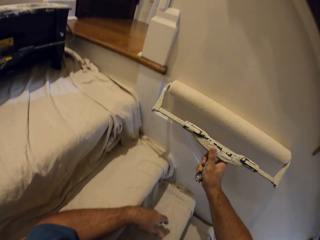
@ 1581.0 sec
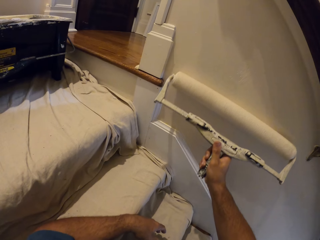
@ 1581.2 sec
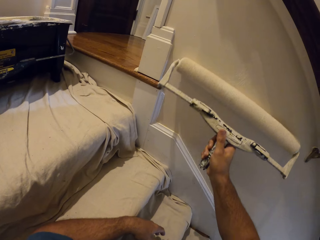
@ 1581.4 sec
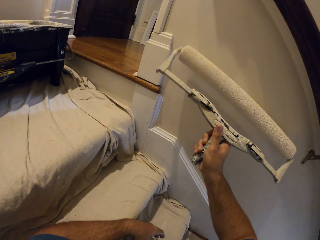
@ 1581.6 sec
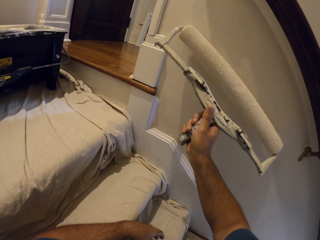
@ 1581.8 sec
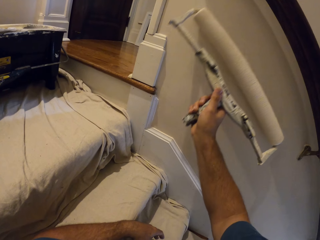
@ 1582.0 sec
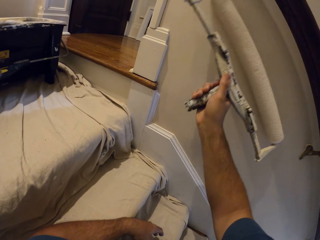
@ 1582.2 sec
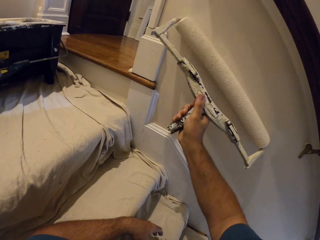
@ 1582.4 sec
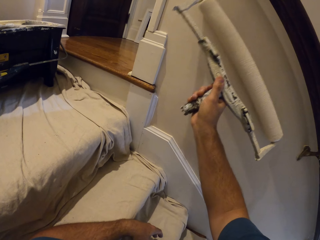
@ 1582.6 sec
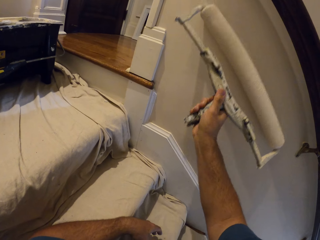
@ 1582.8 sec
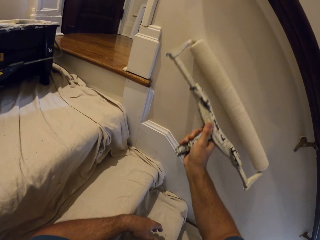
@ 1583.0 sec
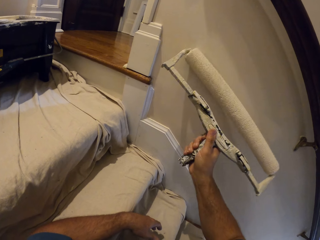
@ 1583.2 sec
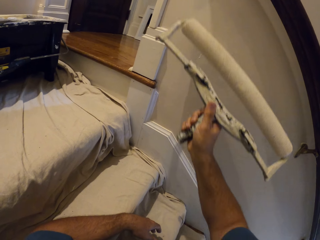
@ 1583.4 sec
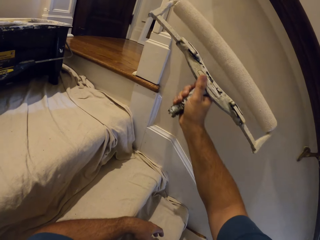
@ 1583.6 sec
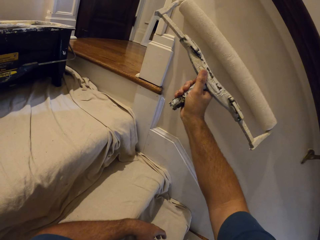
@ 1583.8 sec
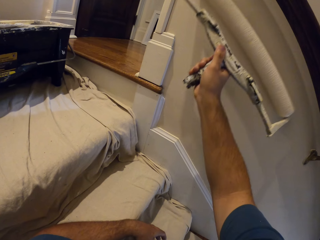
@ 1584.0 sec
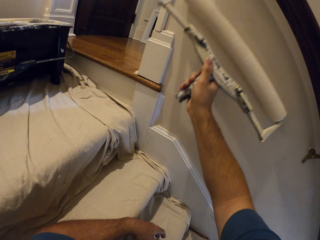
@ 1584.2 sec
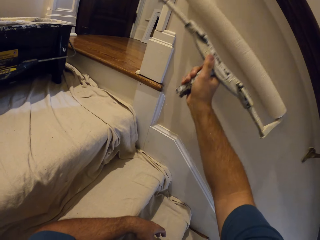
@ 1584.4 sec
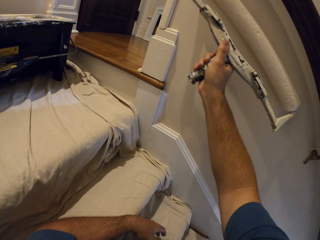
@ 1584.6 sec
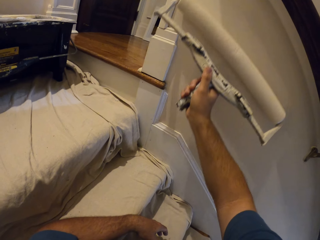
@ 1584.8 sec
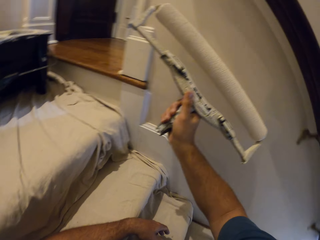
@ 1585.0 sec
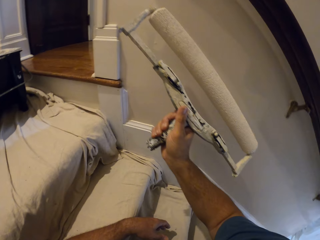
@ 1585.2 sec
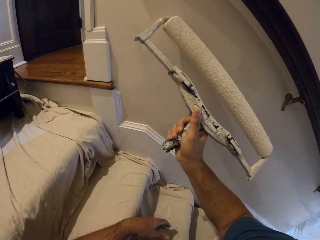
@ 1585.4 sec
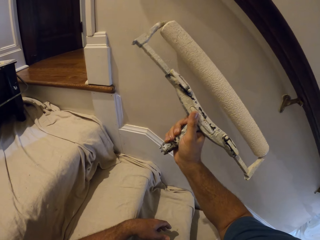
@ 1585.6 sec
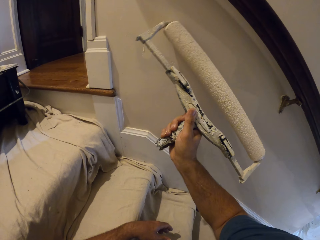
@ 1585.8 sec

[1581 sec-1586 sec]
The camera wearer continues to paint the wall.

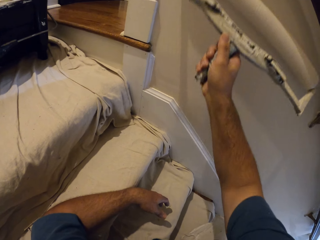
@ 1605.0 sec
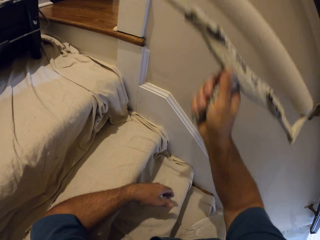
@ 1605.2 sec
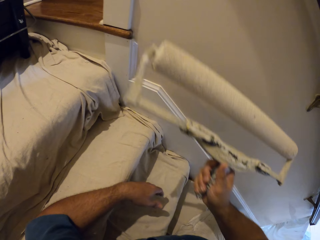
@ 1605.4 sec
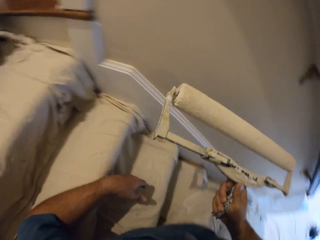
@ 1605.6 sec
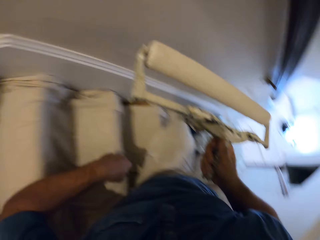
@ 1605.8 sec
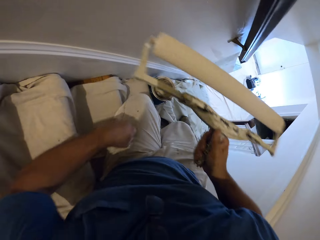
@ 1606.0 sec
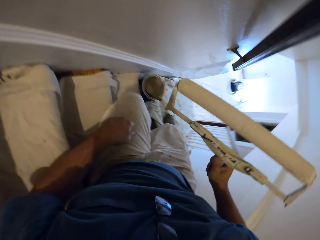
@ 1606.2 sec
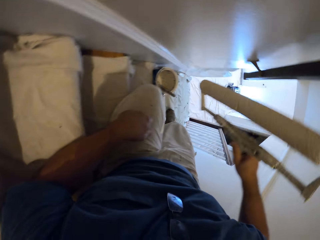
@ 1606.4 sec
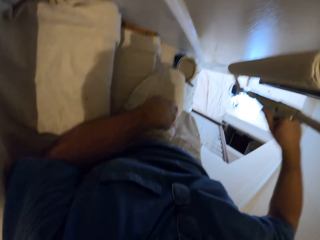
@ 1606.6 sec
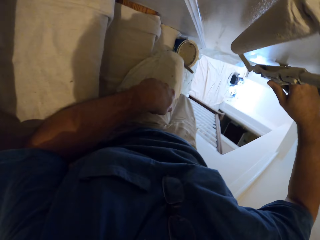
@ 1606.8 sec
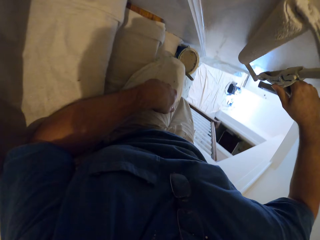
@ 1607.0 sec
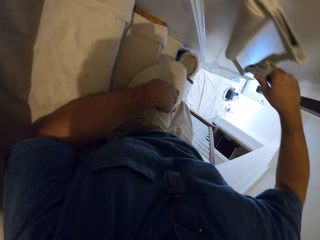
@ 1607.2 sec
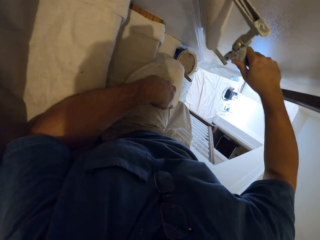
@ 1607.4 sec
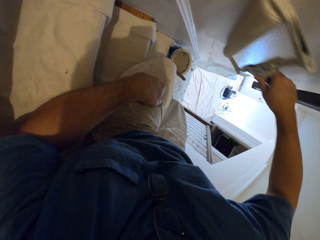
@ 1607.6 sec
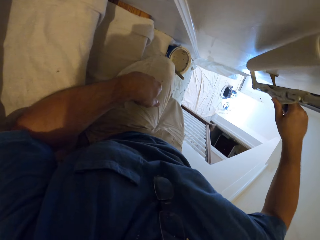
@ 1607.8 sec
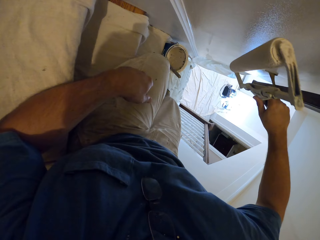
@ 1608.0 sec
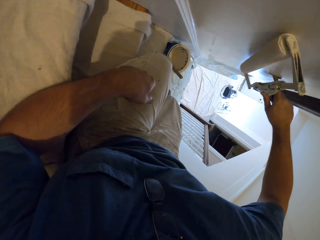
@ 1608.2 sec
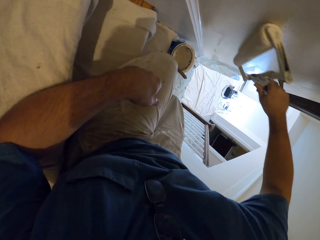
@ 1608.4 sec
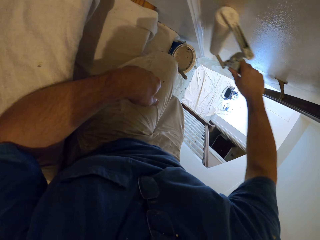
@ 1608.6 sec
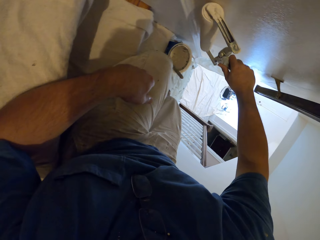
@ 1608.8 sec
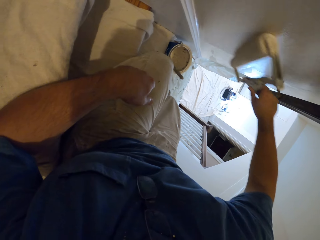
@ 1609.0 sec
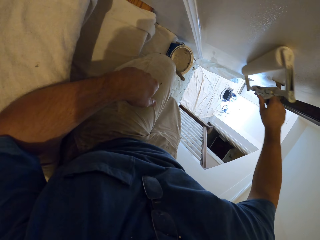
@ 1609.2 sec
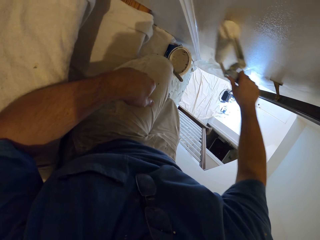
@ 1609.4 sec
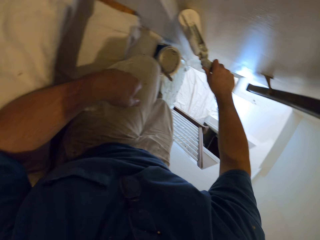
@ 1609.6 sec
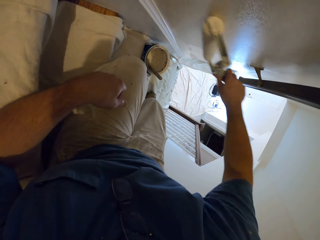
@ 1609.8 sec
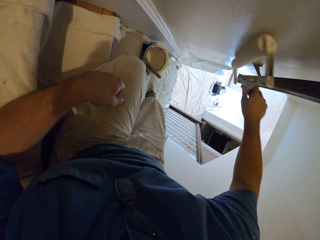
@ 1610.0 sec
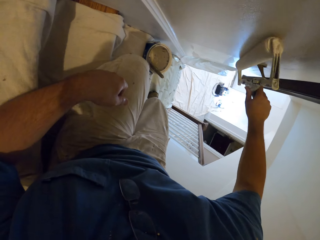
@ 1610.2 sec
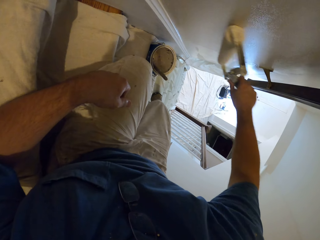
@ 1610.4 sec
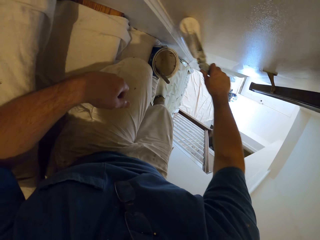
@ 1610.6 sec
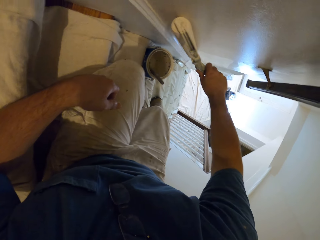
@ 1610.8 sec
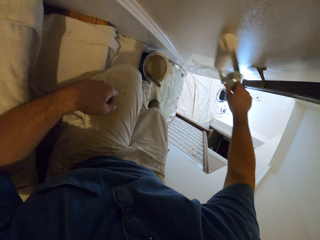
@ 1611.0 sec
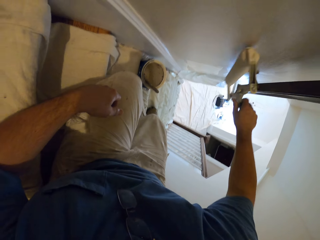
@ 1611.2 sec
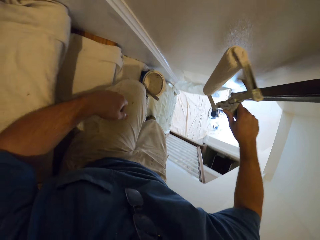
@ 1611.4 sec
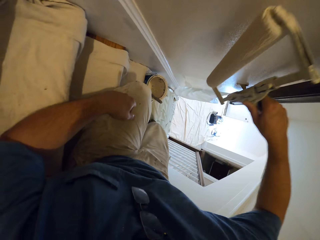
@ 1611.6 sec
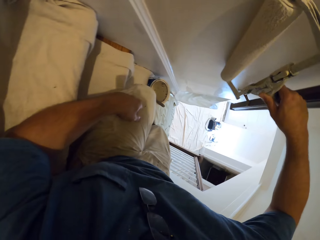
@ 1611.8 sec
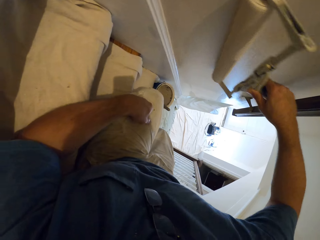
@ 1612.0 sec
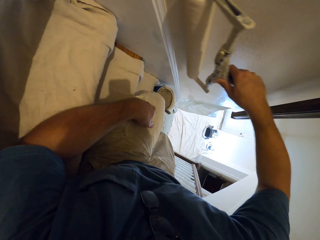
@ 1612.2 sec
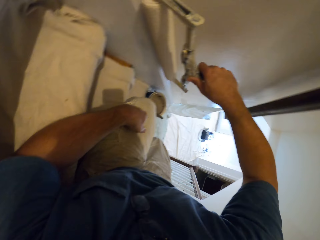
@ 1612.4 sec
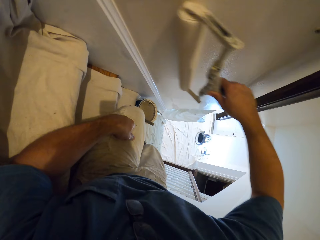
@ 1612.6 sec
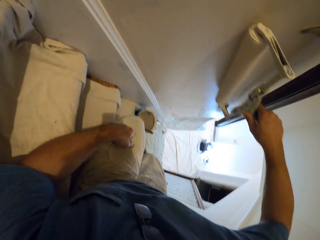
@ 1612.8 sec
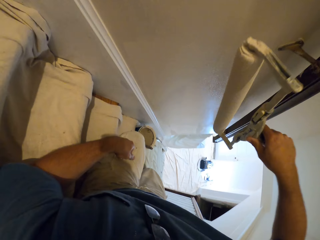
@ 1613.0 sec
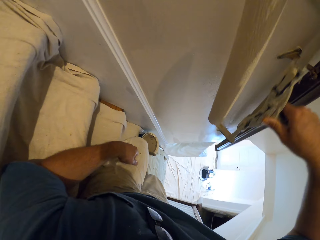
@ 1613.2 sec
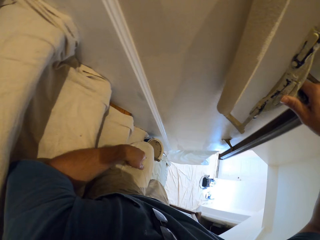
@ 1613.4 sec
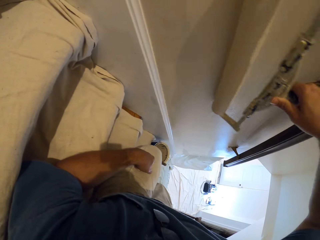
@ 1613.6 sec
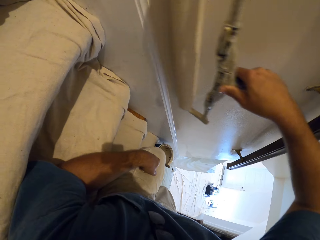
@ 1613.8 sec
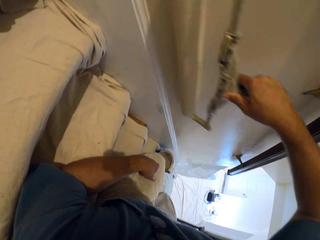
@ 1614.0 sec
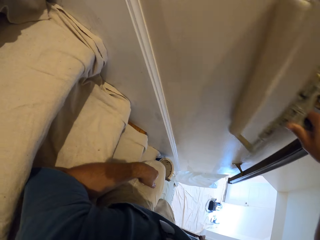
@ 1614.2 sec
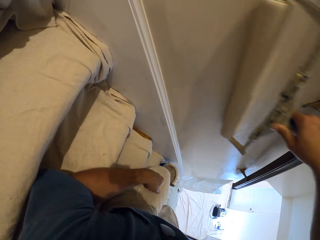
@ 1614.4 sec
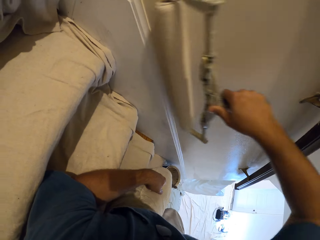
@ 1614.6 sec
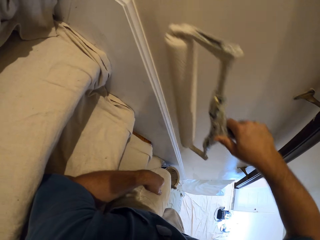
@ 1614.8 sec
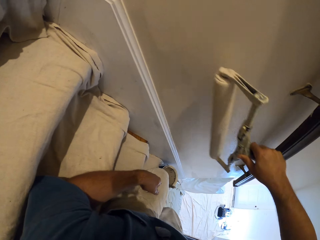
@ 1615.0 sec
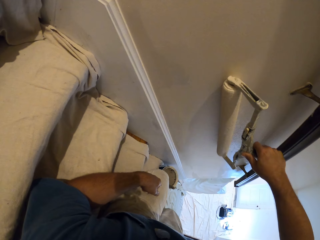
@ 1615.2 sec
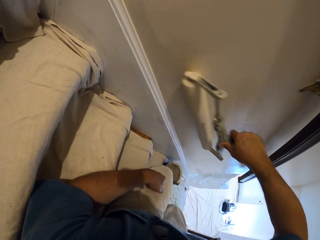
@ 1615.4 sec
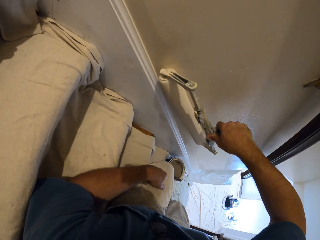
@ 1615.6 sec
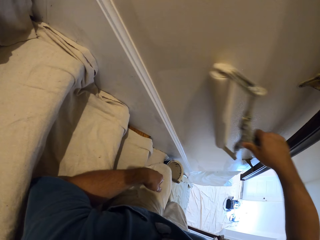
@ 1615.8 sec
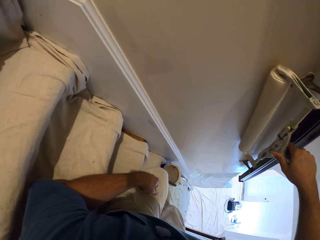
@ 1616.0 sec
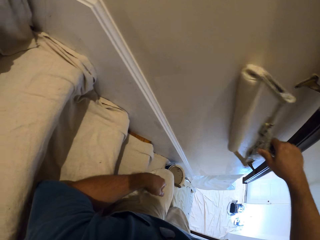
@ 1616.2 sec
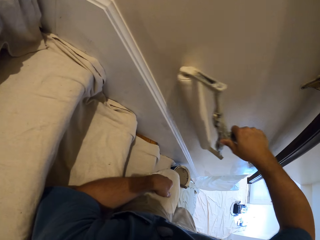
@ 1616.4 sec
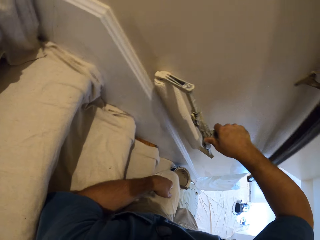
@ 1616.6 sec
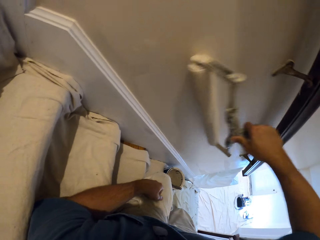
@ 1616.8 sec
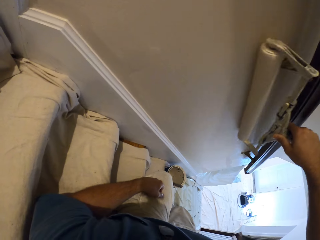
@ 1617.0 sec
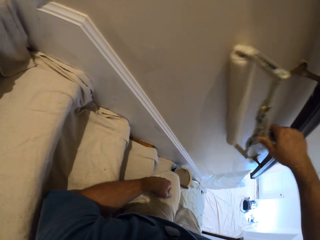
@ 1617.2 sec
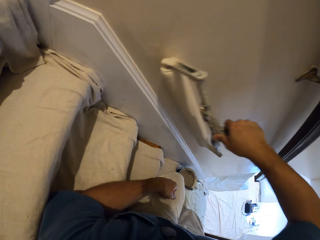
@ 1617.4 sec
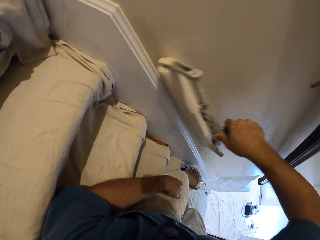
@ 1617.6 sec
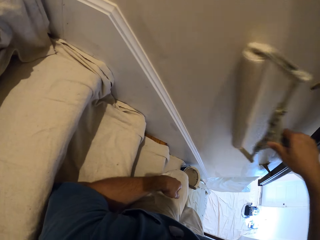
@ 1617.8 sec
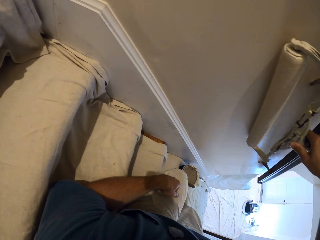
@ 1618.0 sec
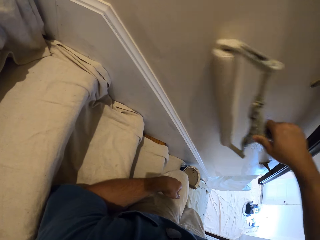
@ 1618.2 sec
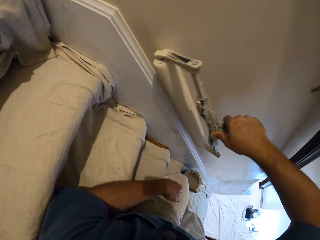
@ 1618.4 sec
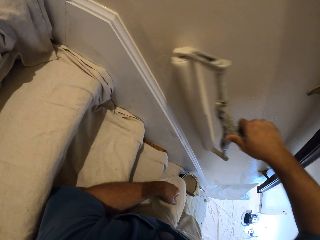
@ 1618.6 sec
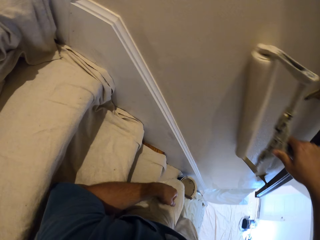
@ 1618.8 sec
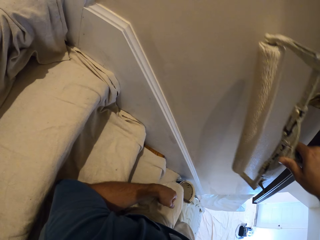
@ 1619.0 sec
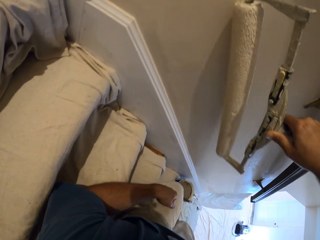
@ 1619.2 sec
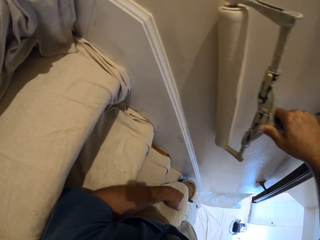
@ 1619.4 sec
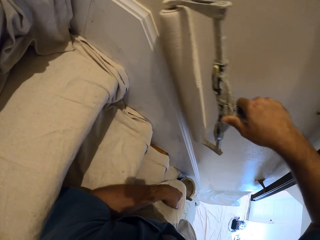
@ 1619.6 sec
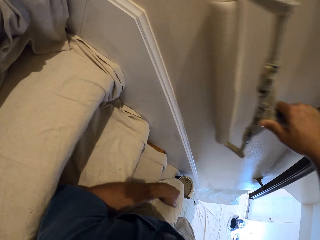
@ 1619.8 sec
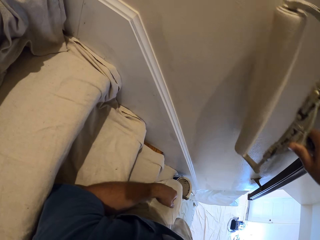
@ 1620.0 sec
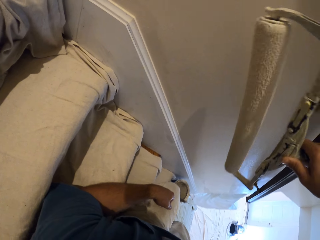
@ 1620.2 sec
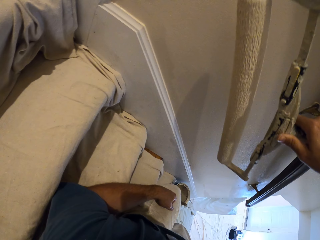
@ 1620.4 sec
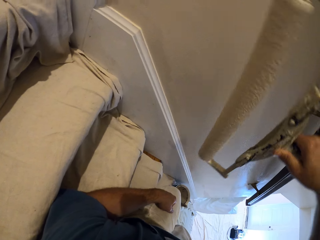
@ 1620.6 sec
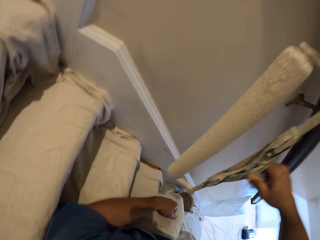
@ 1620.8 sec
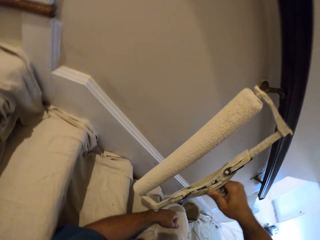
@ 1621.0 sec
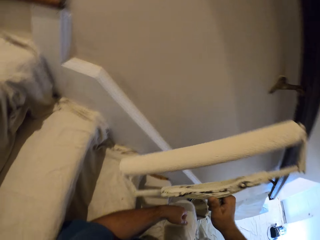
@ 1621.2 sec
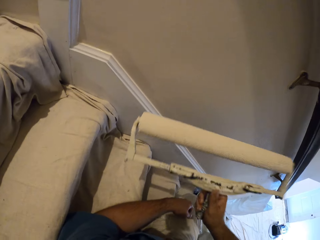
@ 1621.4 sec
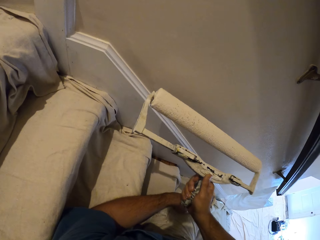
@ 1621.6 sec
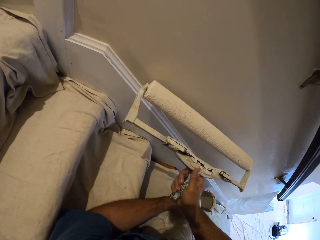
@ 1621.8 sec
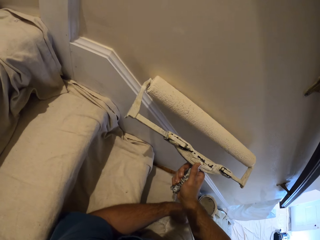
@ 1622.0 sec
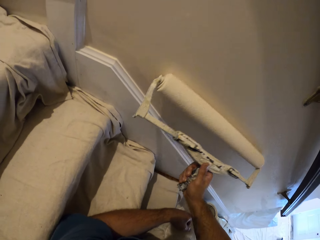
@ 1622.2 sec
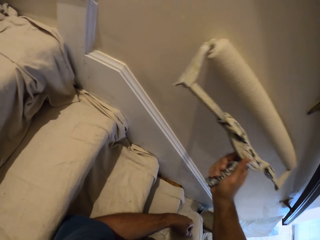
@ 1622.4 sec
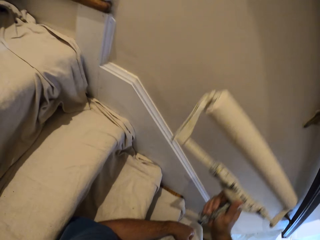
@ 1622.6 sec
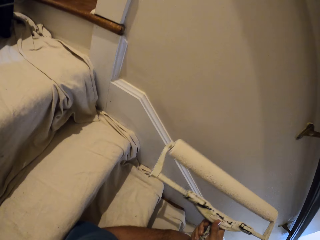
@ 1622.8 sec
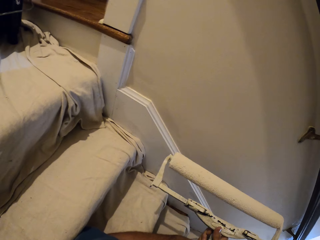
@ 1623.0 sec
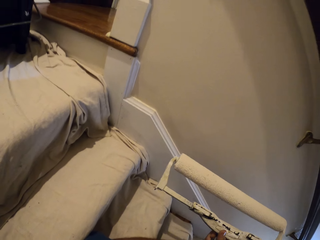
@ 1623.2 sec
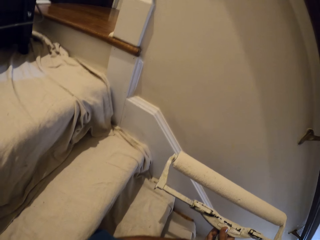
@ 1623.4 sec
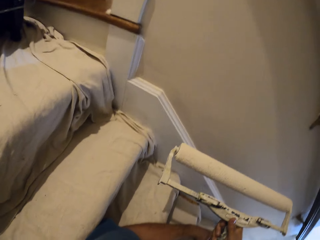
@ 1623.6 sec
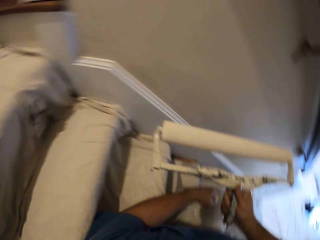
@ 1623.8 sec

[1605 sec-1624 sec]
The camera wearer holds the paint roller. He puts his elbow on the staircase. He paints the wall. He holds the paint brush. He paints the wall.
